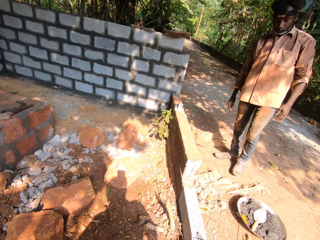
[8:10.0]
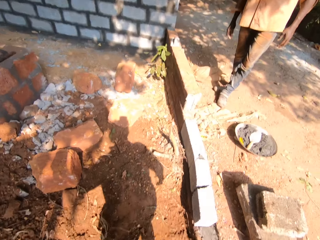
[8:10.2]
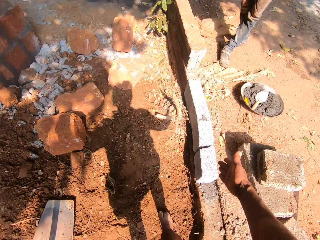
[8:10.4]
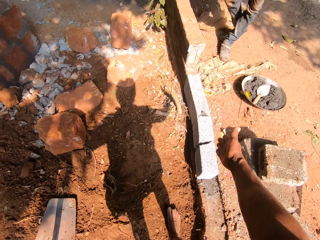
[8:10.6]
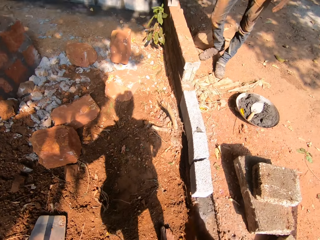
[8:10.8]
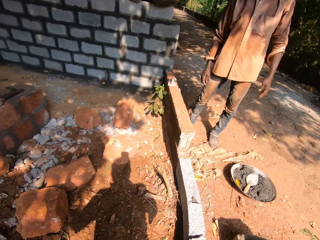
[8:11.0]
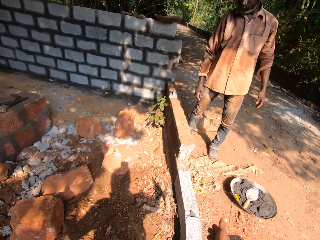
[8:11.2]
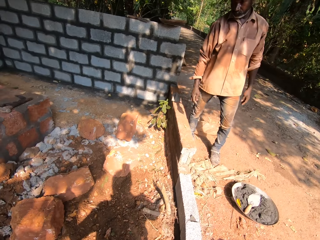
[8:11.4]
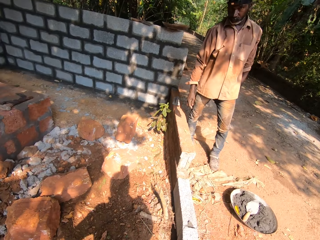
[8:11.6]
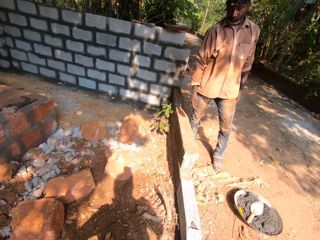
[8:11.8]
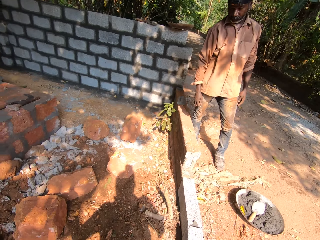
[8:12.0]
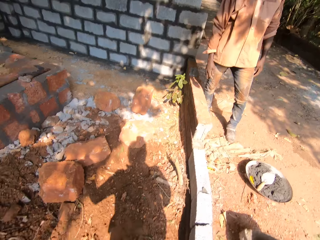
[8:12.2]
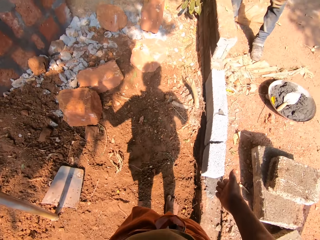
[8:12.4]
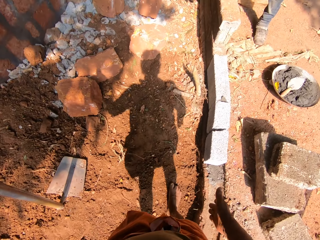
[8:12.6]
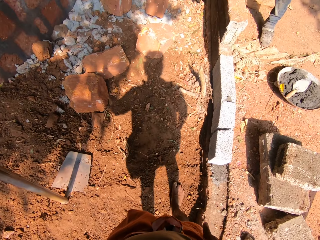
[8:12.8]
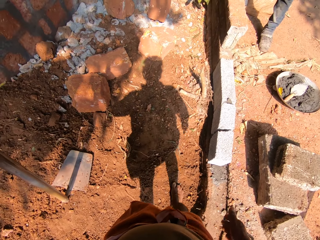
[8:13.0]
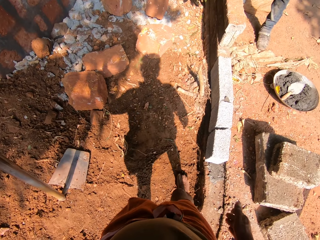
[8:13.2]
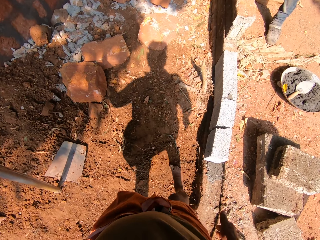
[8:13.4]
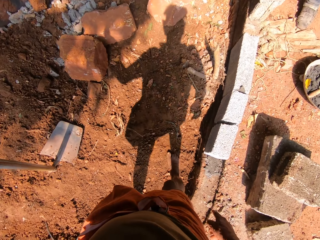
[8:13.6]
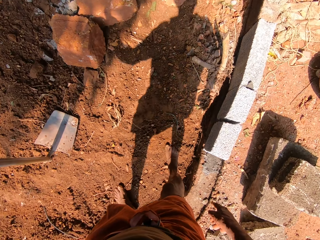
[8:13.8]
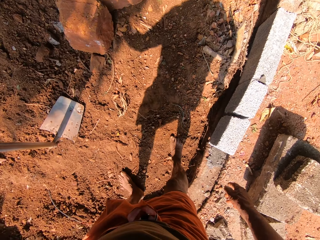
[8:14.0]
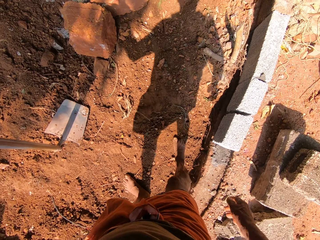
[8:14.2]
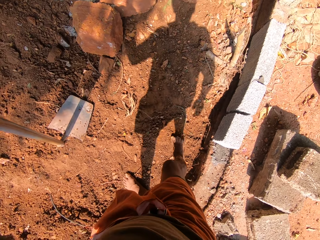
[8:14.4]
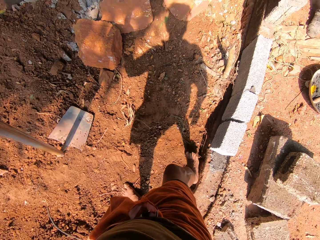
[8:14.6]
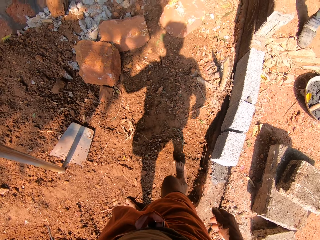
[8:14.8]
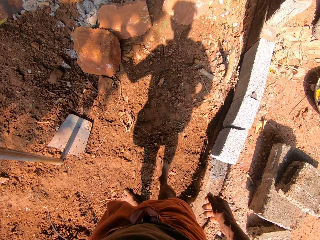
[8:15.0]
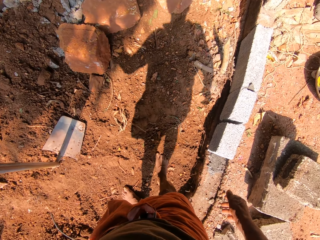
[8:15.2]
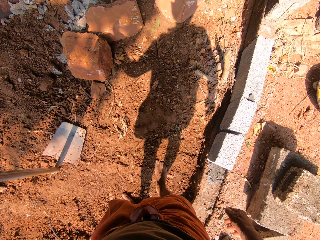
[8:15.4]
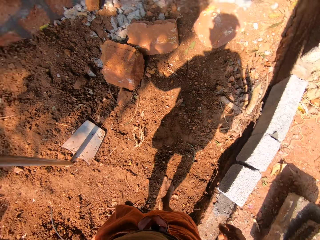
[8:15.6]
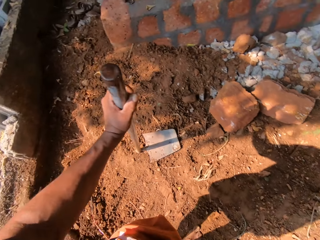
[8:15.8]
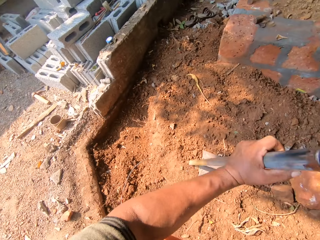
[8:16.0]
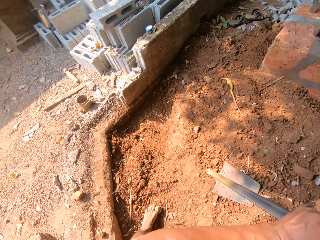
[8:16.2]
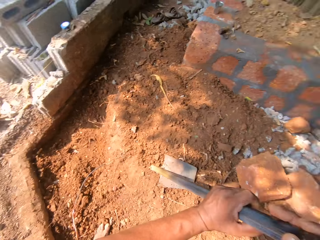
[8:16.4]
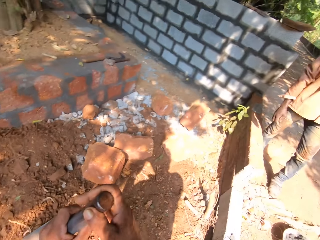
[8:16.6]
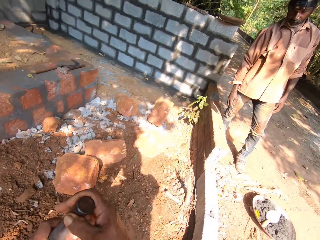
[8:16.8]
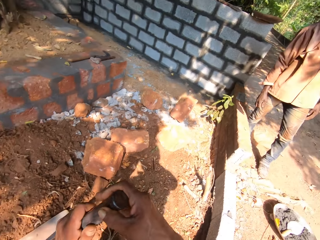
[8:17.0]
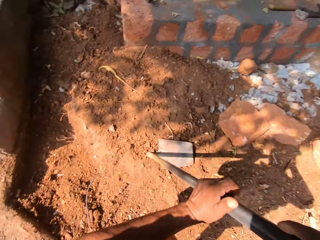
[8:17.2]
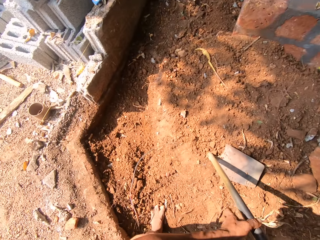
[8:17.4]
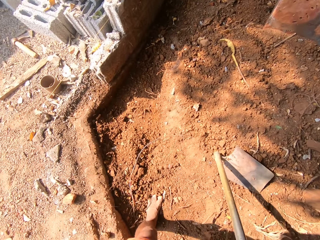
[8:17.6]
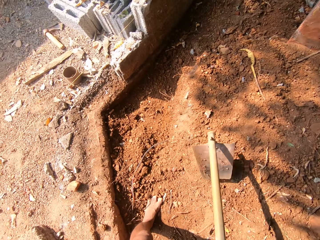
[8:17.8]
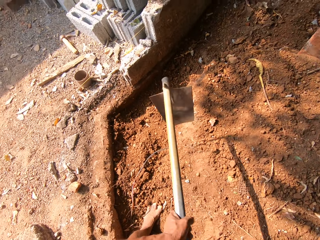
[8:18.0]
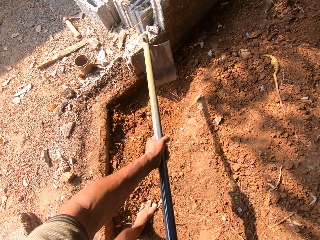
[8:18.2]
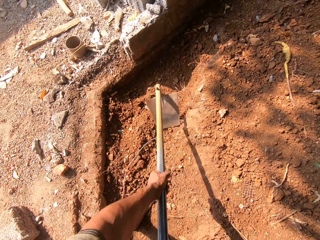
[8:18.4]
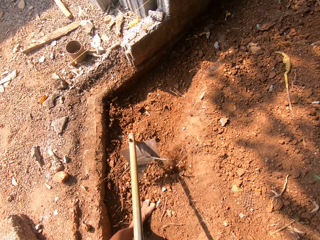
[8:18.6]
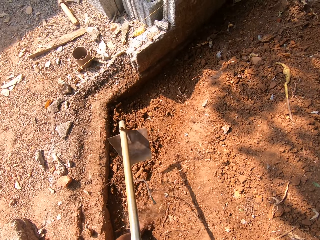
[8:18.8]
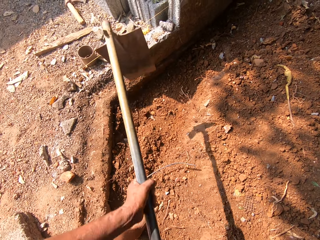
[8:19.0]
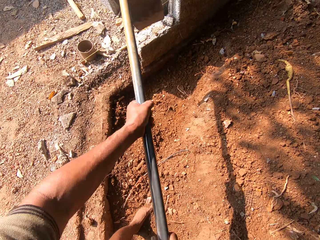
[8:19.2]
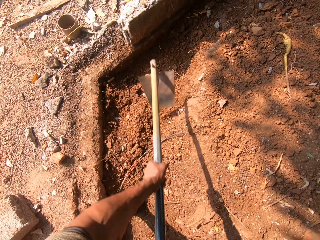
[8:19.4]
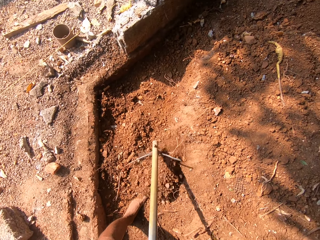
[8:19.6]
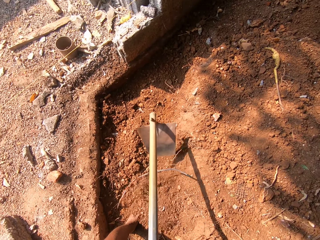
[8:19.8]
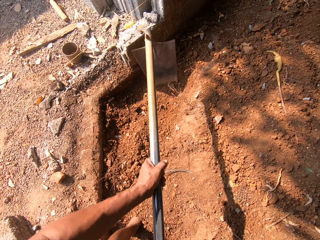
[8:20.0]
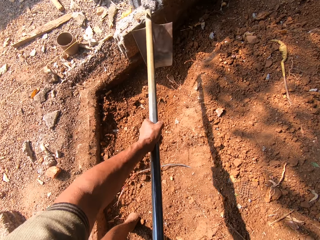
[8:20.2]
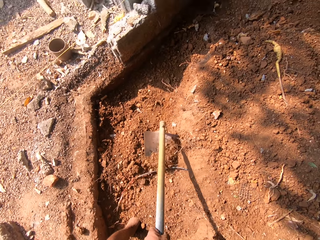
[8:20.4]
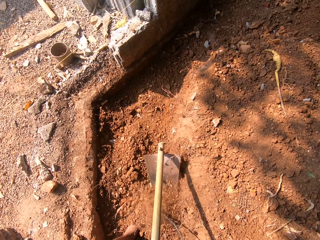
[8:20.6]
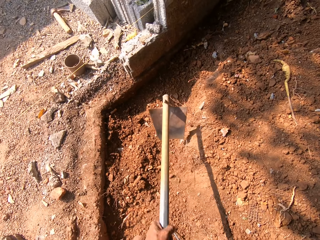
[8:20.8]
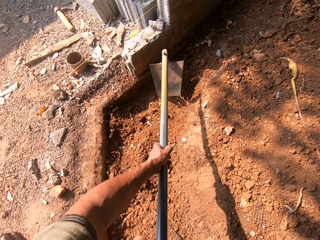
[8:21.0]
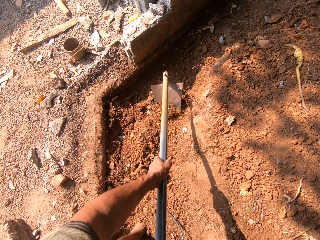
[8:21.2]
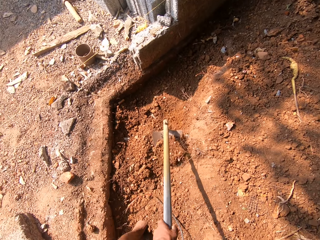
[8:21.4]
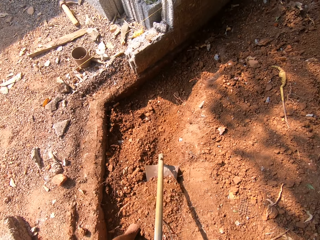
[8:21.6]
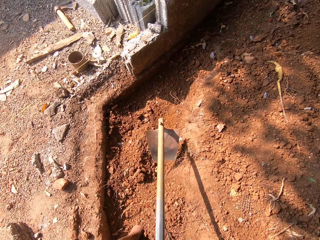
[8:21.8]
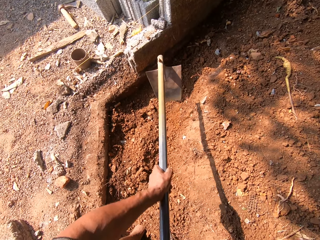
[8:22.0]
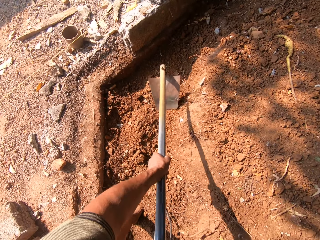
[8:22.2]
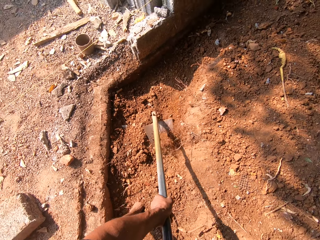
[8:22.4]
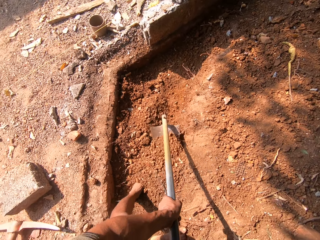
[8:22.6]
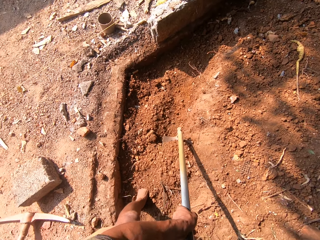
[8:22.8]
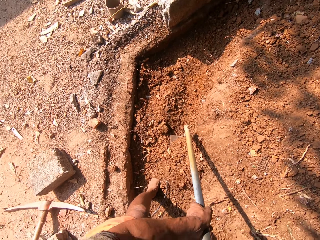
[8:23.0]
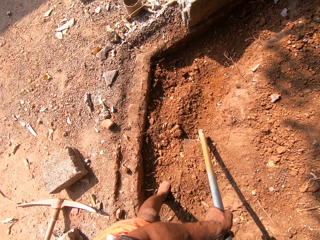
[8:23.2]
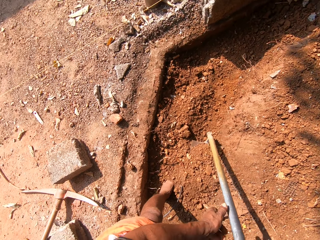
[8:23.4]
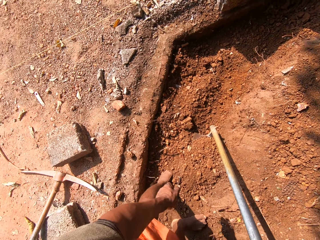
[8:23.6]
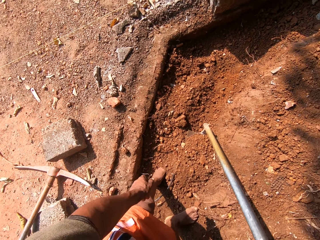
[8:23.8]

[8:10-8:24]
The camera wearer converses with a man. He packs sand with the hoe in both hands. He digs with the hoe.

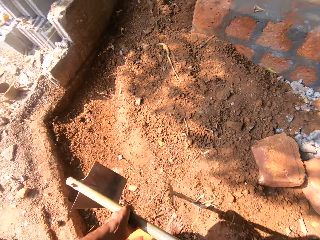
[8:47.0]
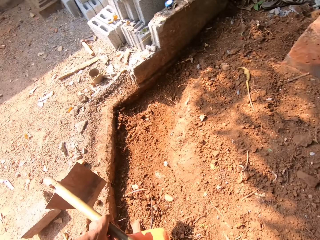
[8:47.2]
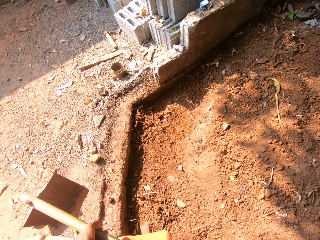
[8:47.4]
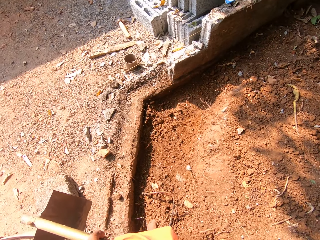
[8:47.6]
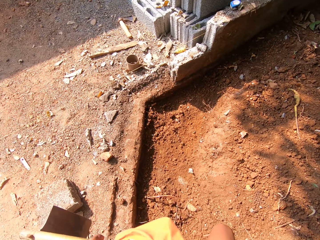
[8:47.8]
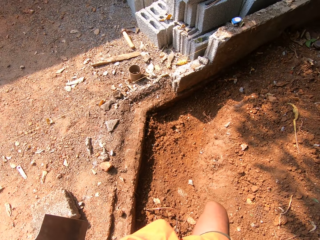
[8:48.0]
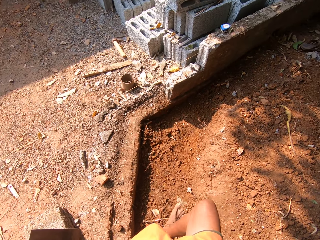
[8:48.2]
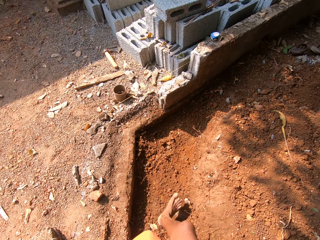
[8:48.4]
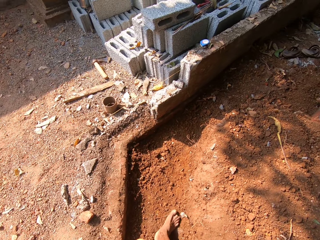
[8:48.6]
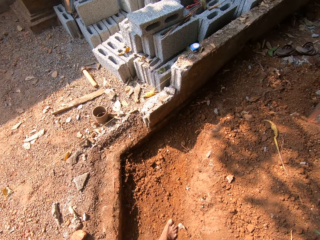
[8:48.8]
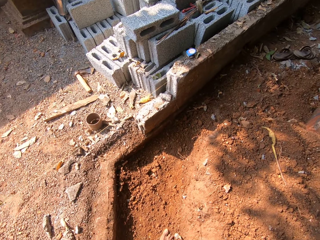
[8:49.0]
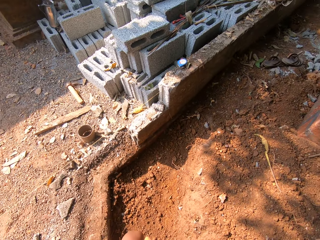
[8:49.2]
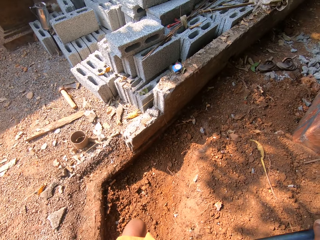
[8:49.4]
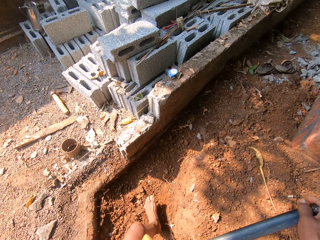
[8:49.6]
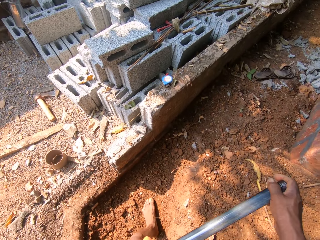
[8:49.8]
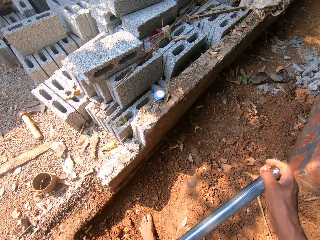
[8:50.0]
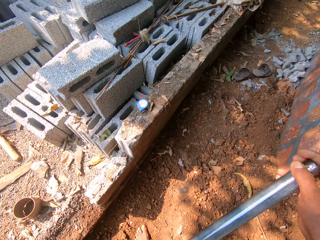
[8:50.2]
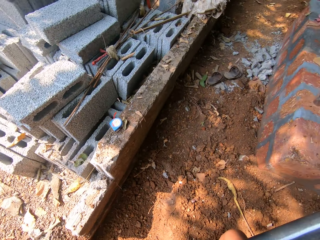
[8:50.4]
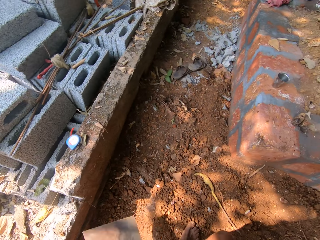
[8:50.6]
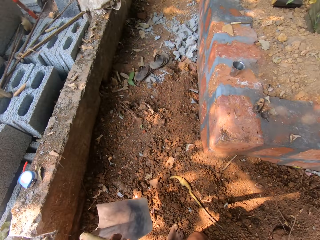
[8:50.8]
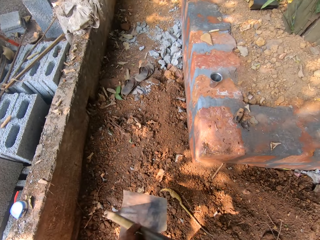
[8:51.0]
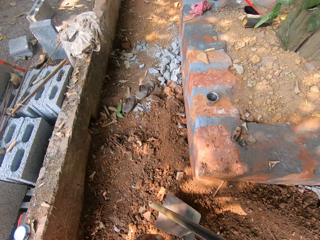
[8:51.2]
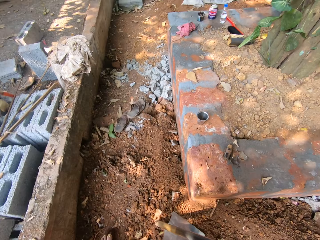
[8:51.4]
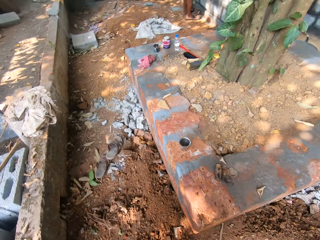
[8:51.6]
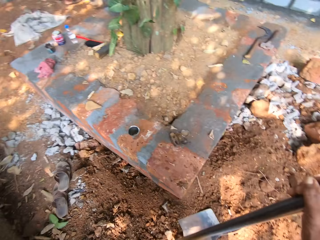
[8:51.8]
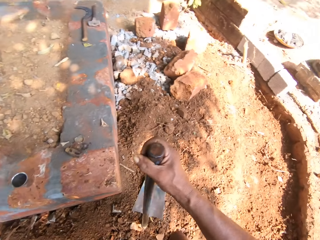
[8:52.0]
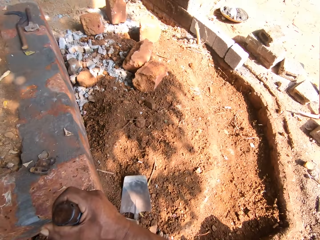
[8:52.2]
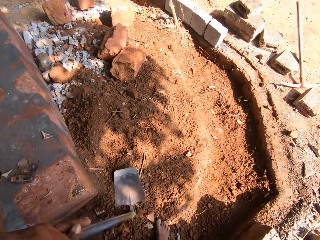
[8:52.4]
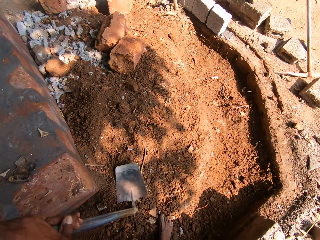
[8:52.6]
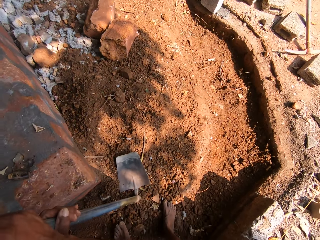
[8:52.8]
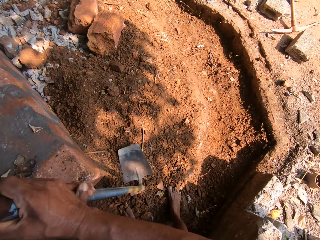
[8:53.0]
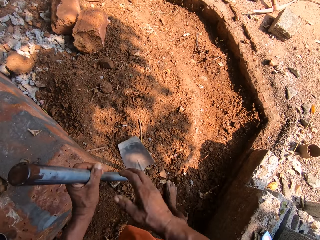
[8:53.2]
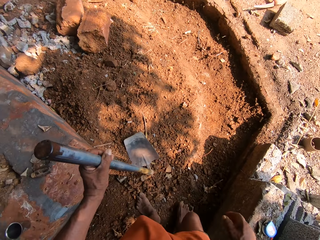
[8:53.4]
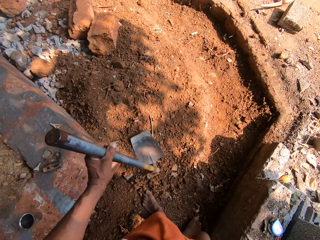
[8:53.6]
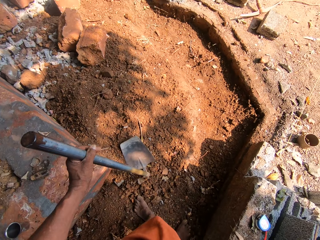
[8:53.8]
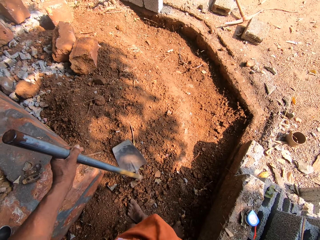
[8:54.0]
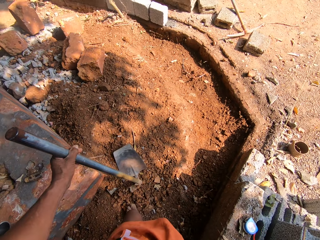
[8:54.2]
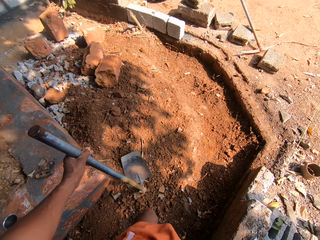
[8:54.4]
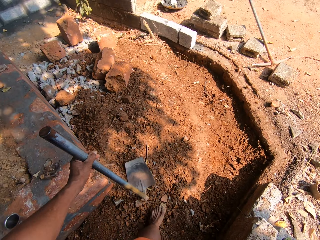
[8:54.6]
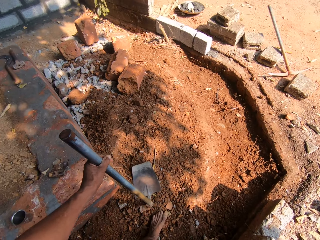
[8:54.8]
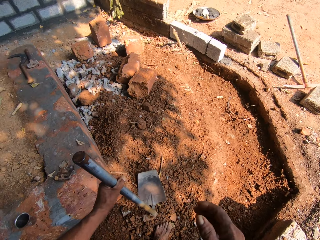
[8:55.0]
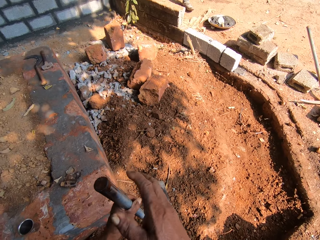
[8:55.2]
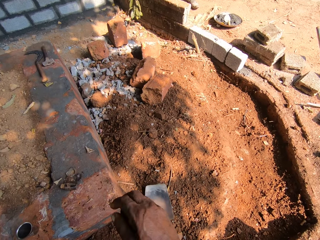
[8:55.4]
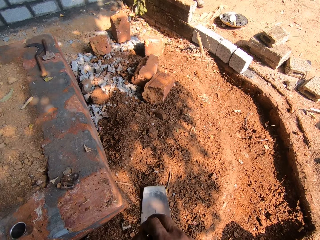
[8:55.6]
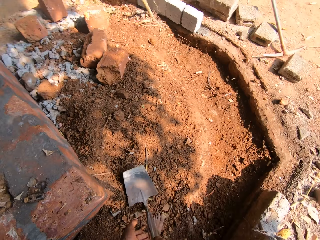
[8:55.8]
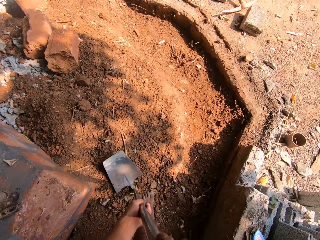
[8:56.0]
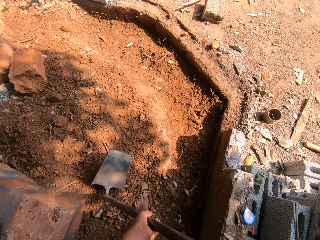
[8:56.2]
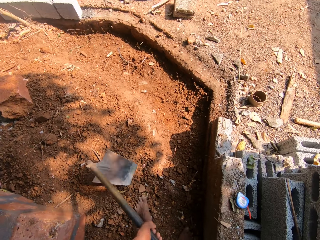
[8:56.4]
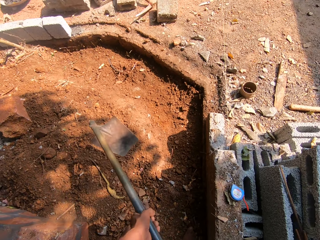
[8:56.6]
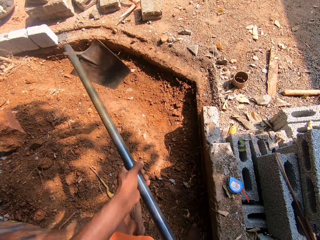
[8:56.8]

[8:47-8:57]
The camera wearer stops digging. He holds the hoe with his right hand. He holds the hoe with both hands.
